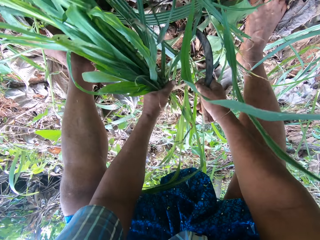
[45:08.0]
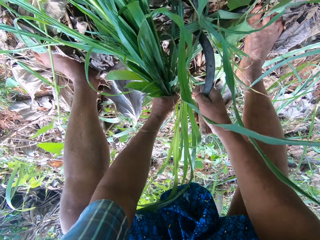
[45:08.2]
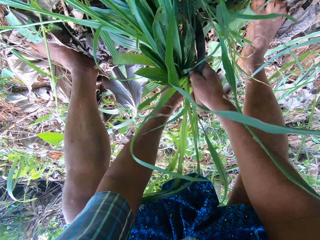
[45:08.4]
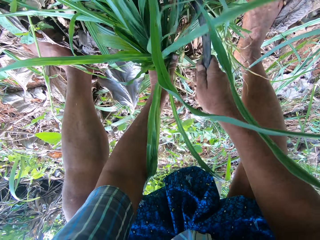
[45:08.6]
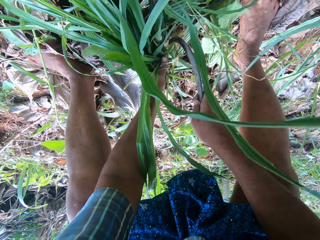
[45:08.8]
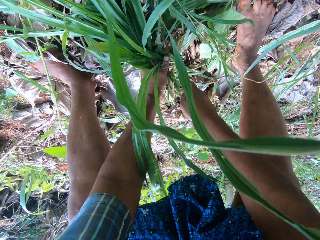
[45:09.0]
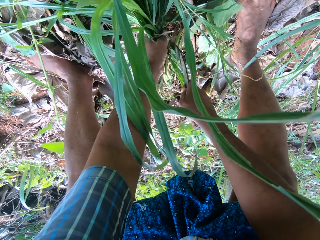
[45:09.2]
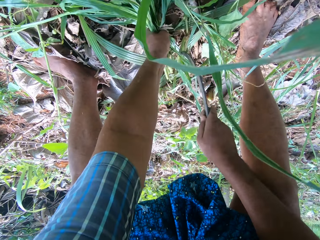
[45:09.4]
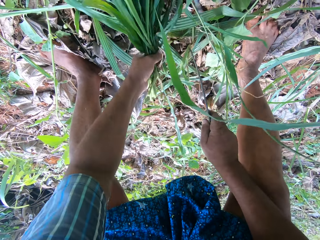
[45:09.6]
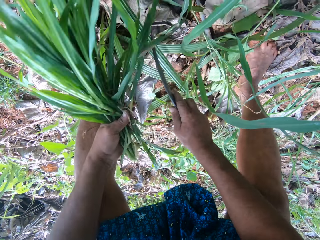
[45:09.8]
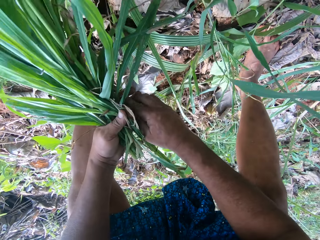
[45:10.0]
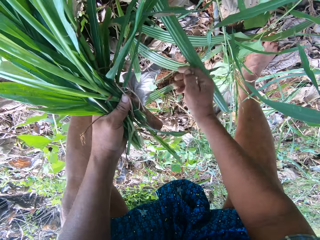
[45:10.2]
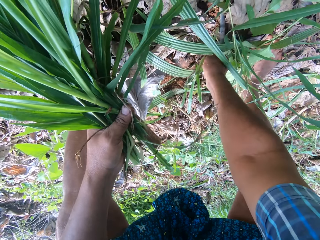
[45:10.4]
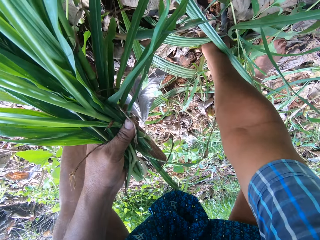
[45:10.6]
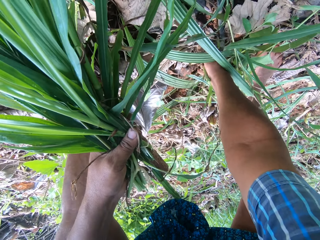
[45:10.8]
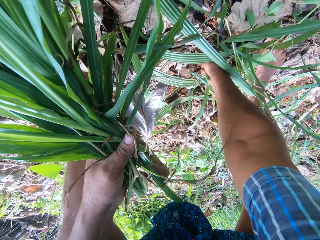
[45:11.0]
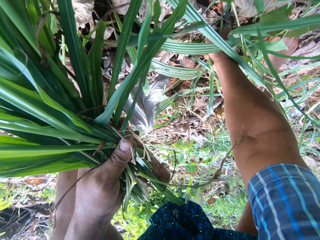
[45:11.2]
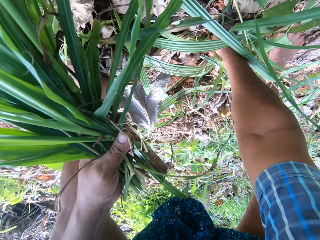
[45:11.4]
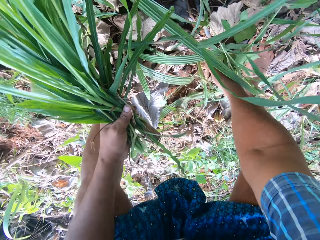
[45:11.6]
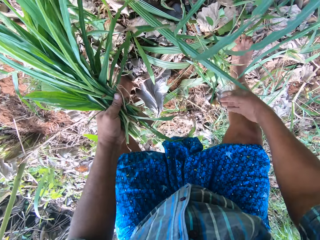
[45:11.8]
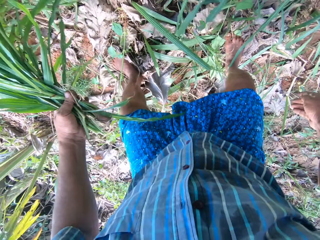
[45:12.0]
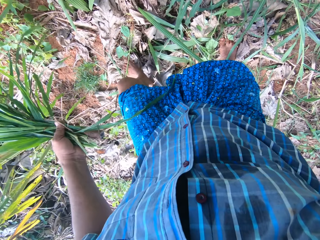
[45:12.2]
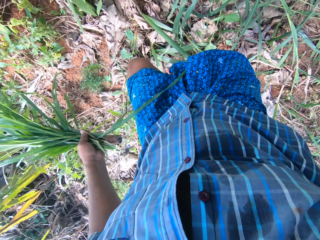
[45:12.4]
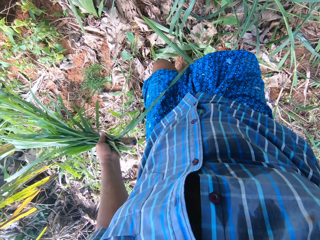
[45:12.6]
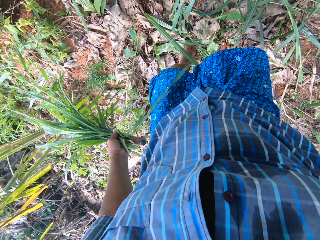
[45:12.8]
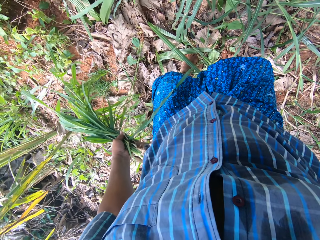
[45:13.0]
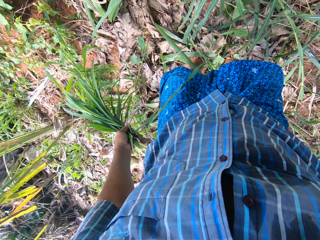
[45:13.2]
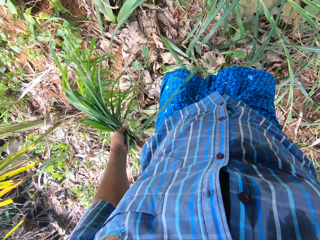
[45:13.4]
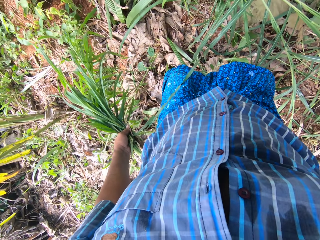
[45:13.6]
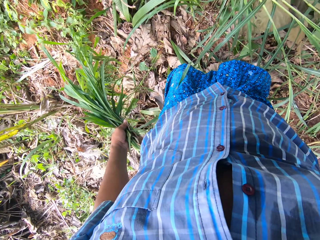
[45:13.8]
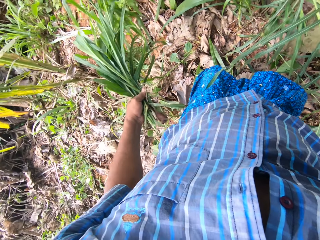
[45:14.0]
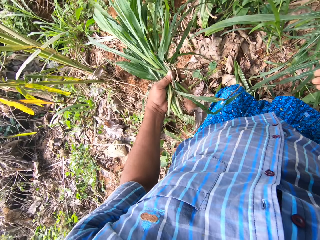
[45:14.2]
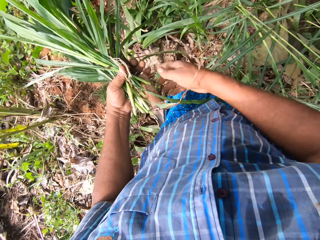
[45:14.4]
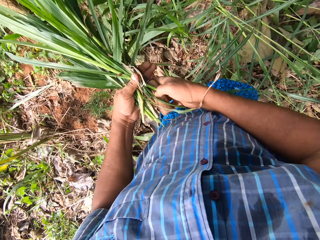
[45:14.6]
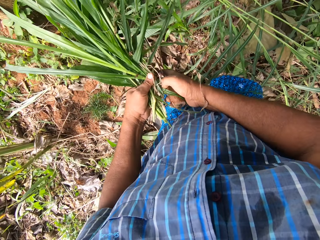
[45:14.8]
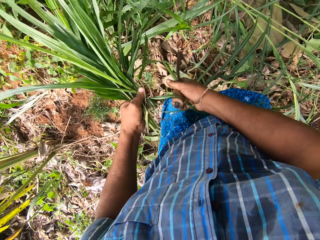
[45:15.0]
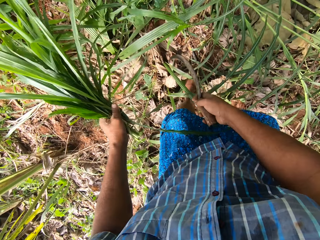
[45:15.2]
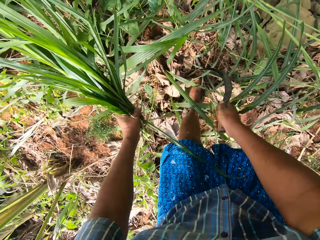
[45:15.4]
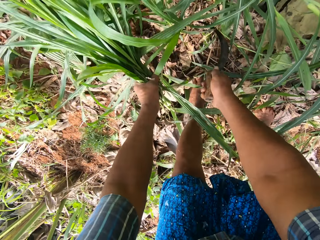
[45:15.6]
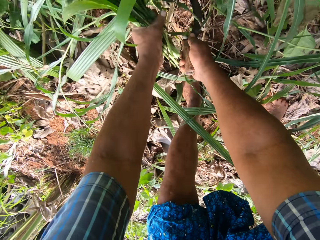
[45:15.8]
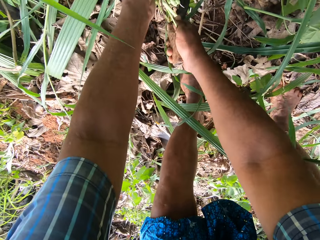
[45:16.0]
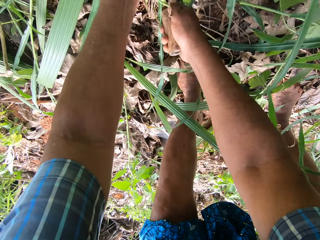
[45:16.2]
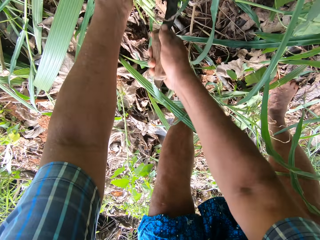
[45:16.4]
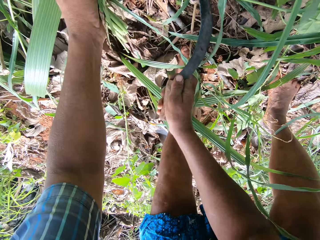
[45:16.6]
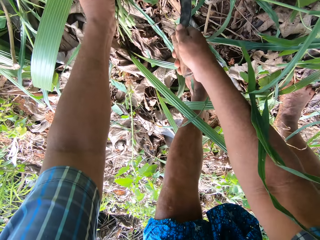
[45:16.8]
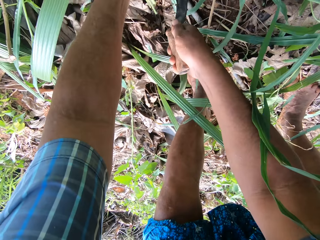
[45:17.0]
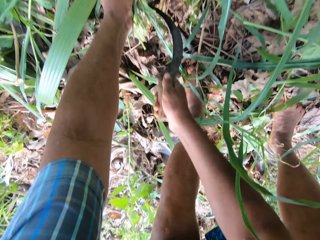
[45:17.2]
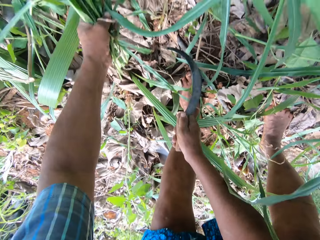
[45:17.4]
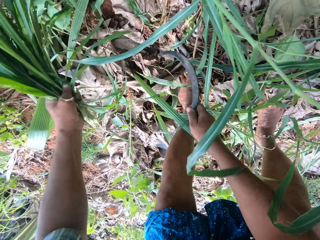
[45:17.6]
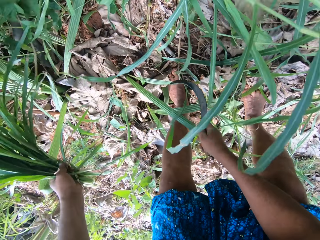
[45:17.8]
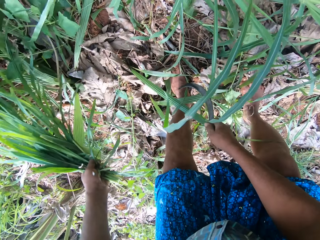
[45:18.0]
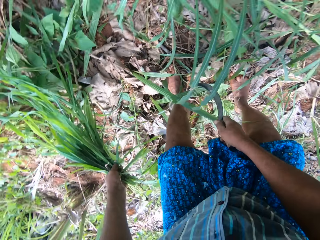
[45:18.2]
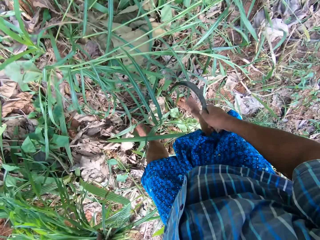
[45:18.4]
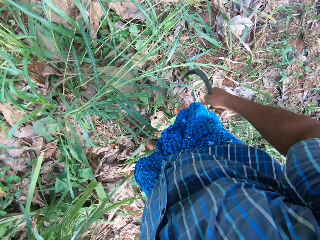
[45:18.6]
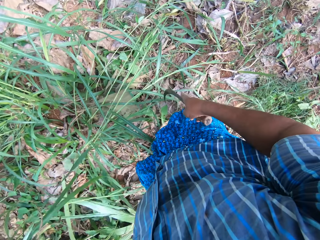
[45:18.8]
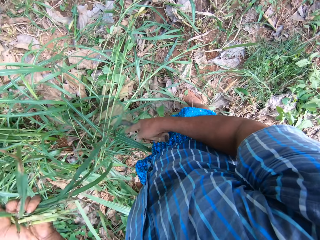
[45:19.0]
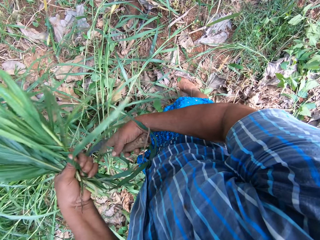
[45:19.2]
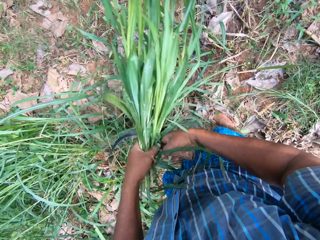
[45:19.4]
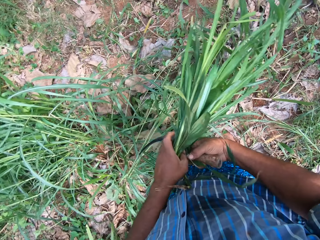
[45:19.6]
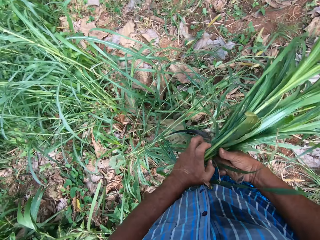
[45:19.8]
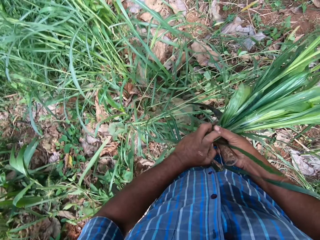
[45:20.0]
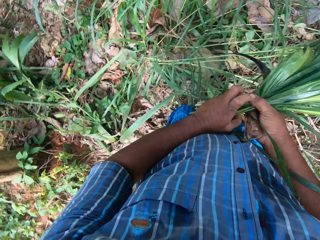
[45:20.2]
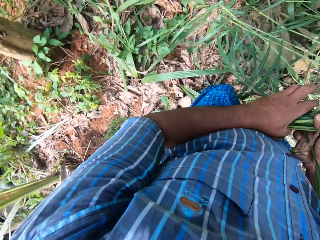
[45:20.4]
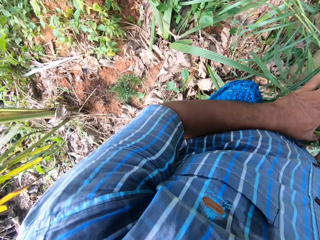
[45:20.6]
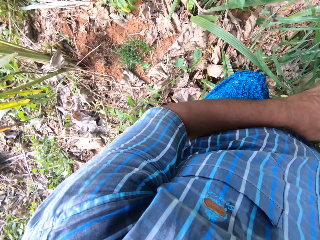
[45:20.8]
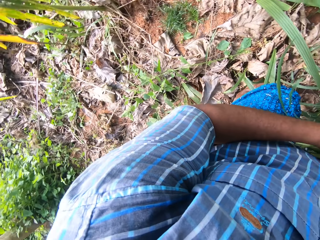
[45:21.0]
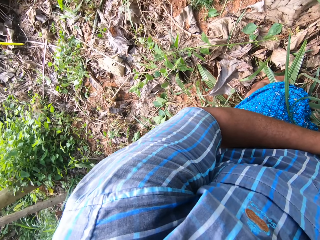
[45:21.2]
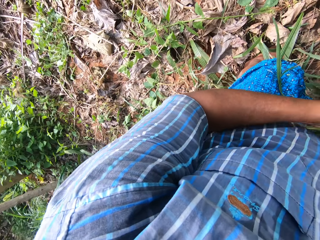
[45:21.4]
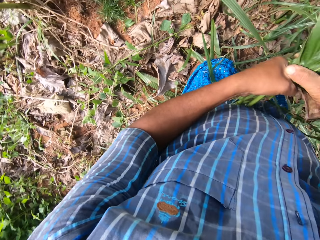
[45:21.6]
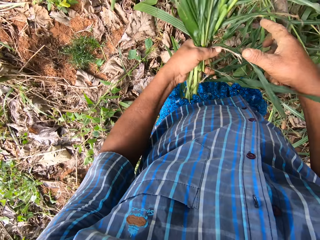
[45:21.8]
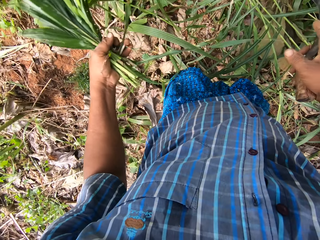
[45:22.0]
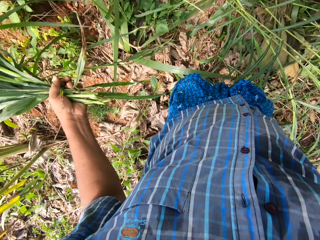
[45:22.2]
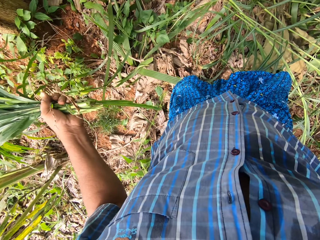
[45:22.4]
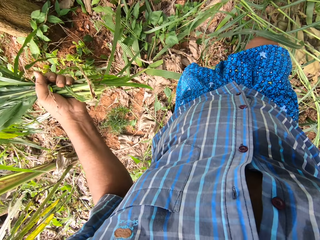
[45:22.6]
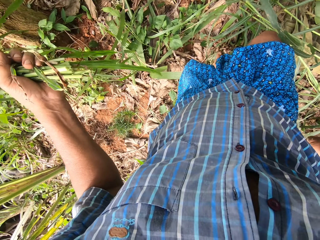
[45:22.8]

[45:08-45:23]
The camera wearer cuts the grass with the sickle. They pluck weed. They stand. They cut the Napier grass with the sickle. They look around.

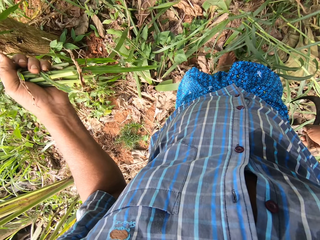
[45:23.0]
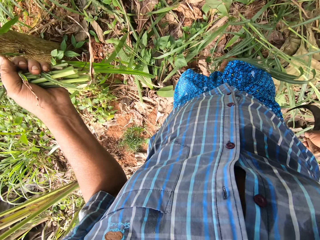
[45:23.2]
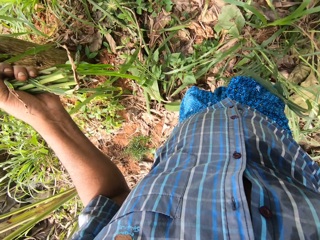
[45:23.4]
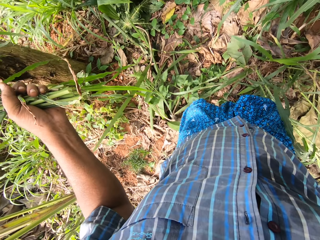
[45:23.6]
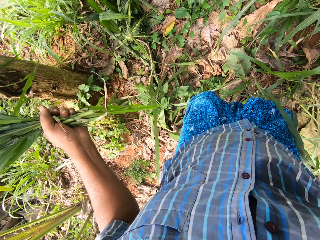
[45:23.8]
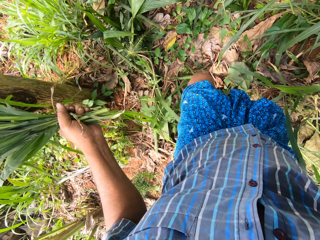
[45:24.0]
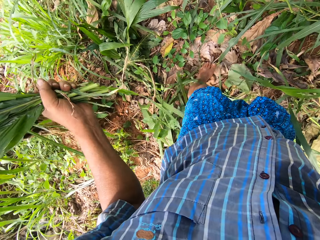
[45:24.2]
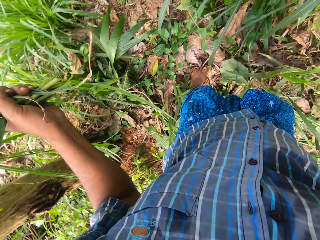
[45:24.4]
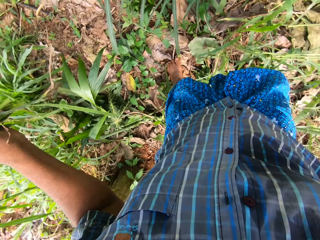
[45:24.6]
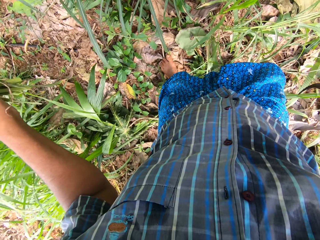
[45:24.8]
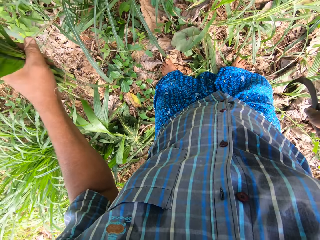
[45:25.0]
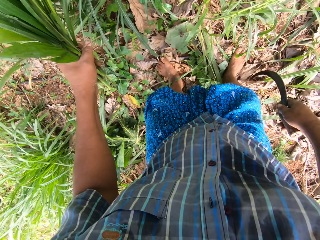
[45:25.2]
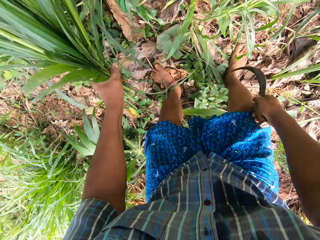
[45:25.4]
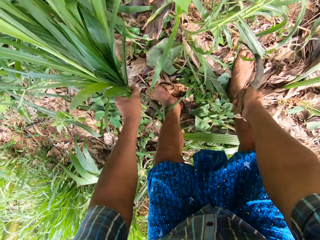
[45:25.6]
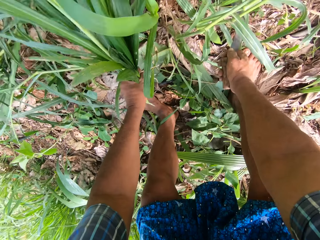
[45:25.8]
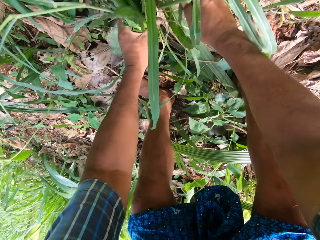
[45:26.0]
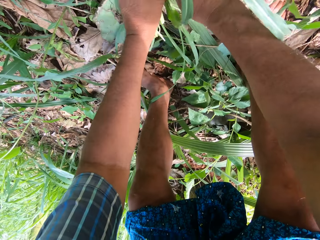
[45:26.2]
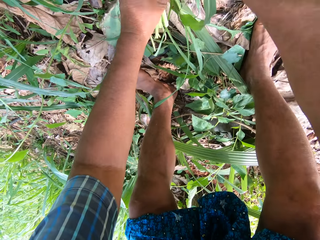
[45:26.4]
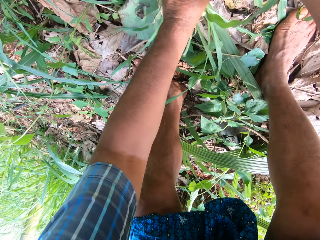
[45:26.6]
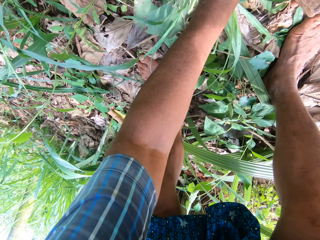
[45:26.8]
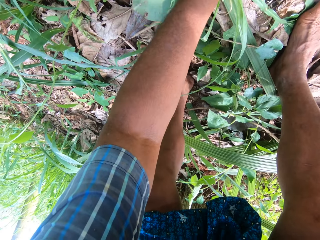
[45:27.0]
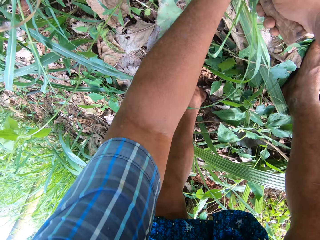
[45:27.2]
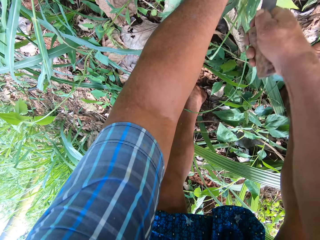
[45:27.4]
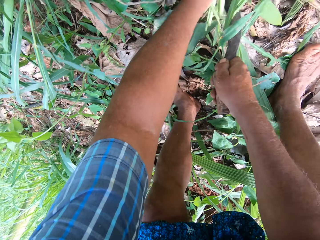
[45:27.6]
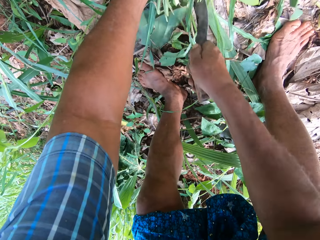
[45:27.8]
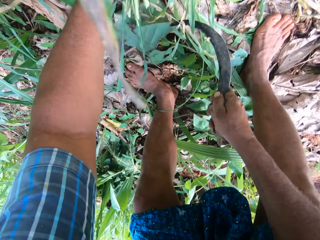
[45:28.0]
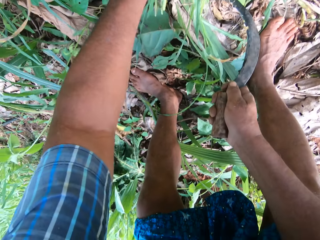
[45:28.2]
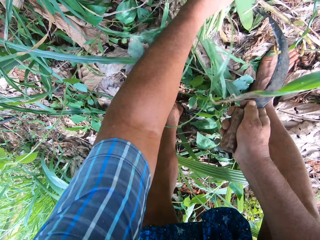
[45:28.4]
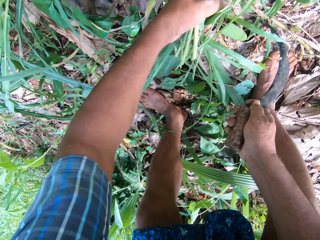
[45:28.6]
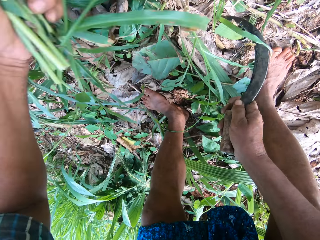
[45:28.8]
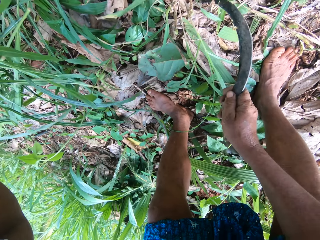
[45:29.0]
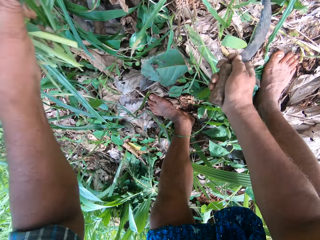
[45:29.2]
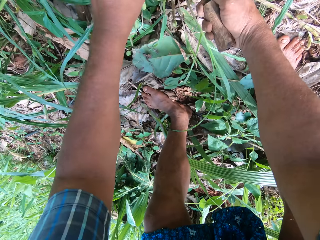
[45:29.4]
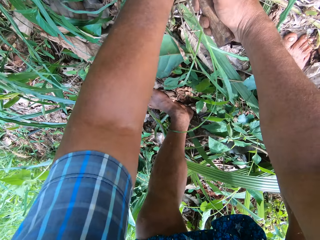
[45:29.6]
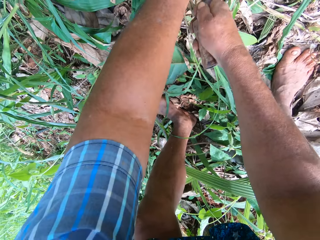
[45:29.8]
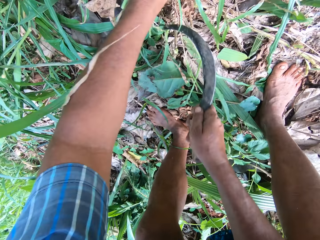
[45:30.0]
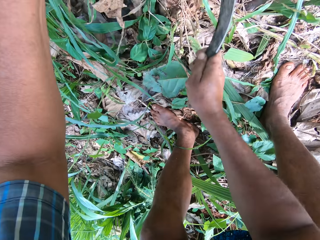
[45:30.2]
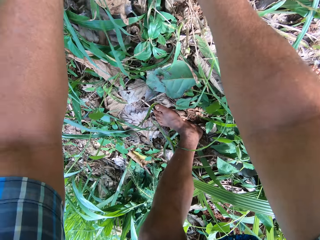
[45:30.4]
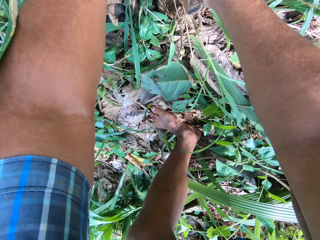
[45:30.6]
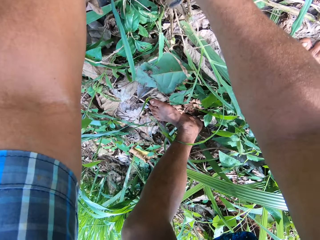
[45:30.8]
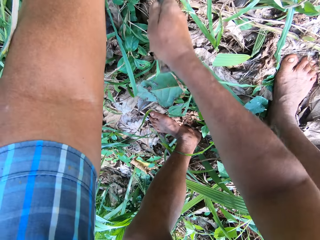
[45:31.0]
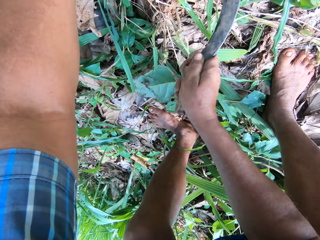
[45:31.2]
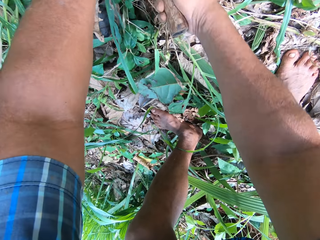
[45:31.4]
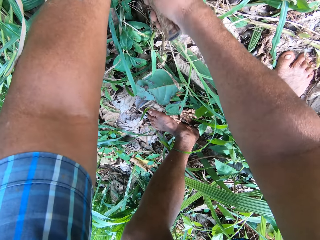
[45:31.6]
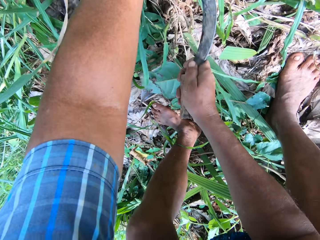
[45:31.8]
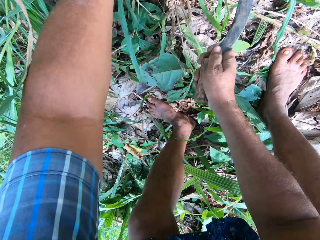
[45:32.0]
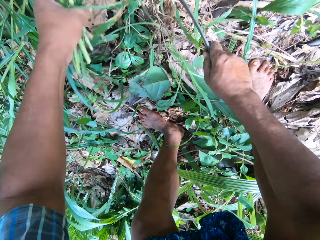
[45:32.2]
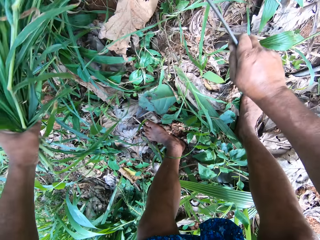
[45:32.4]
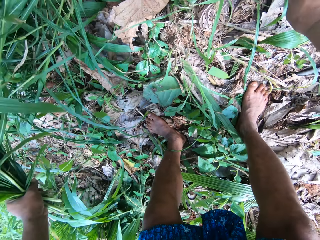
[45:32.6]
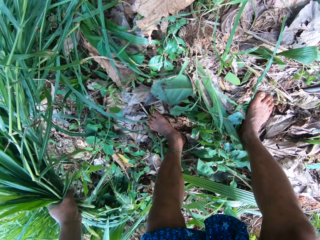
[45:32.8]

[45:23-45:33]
The camera wearer cuts the Napier grass with a sickle.
